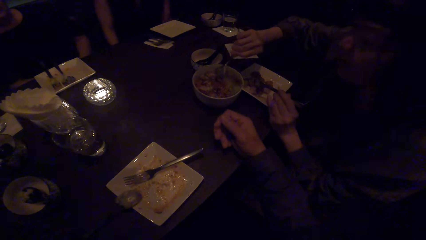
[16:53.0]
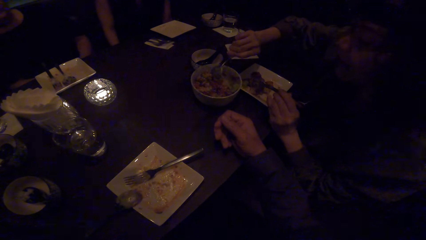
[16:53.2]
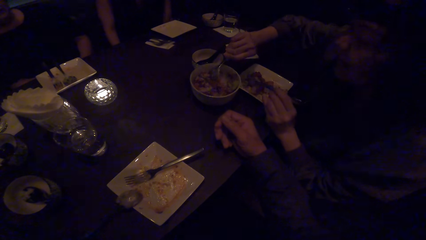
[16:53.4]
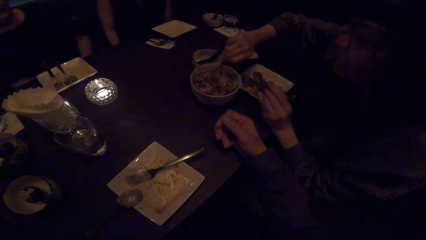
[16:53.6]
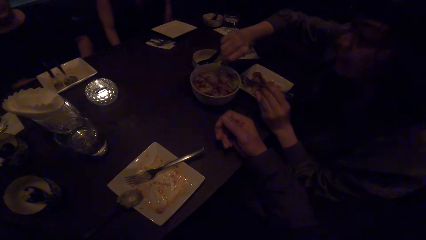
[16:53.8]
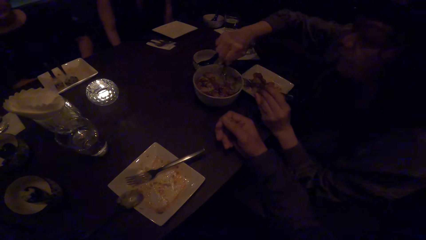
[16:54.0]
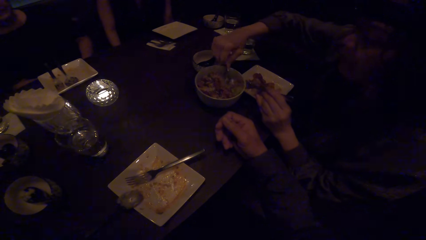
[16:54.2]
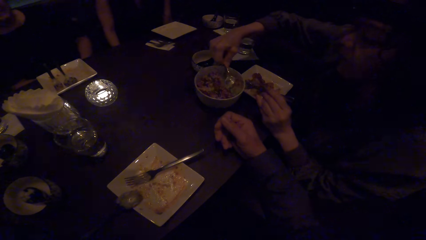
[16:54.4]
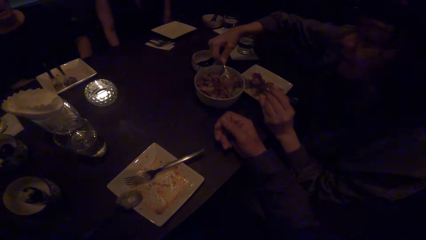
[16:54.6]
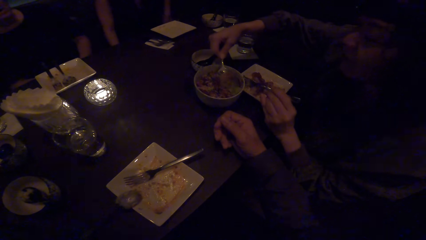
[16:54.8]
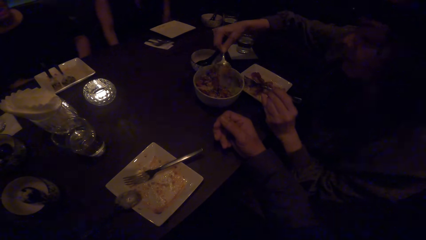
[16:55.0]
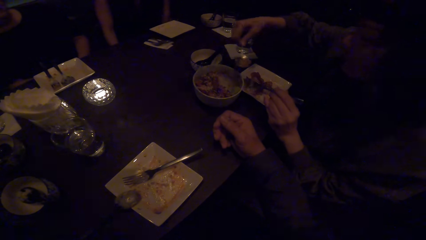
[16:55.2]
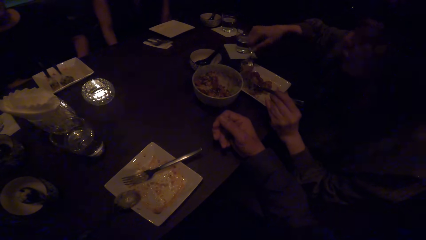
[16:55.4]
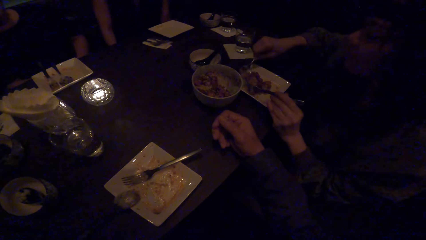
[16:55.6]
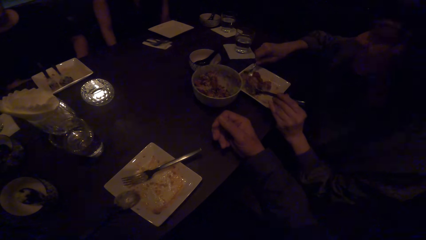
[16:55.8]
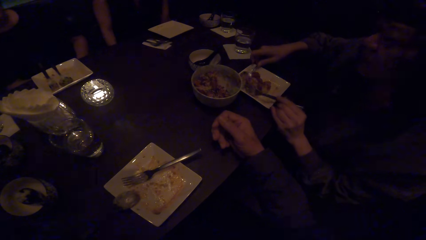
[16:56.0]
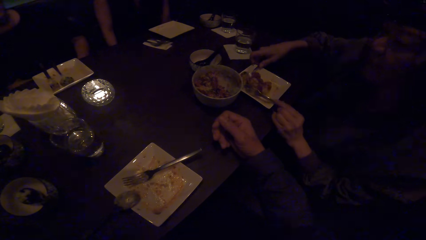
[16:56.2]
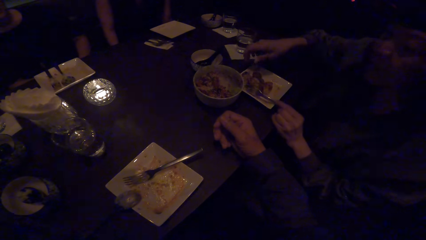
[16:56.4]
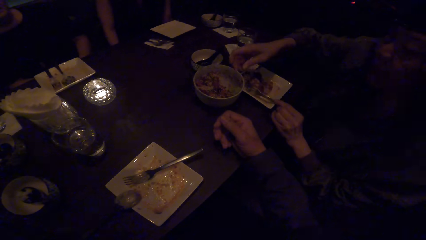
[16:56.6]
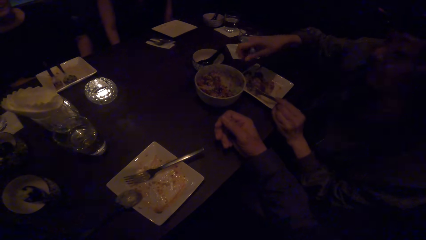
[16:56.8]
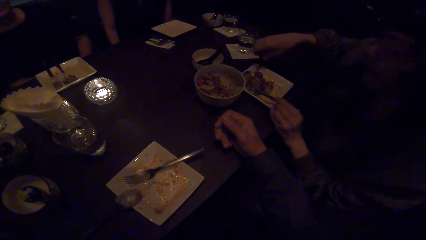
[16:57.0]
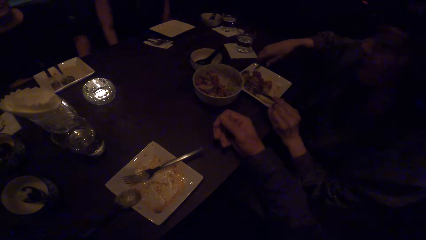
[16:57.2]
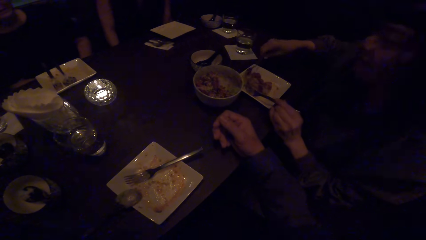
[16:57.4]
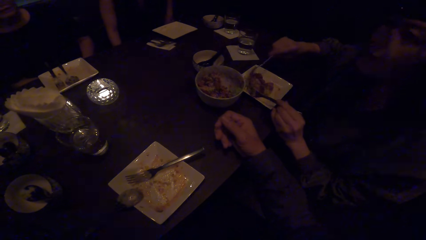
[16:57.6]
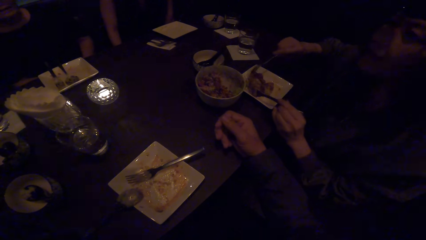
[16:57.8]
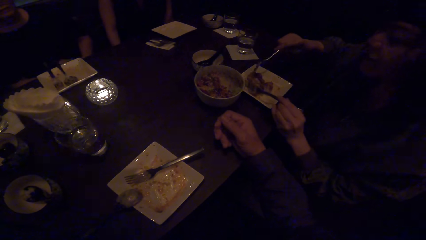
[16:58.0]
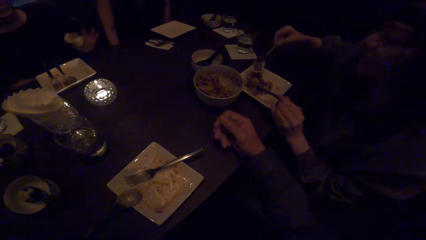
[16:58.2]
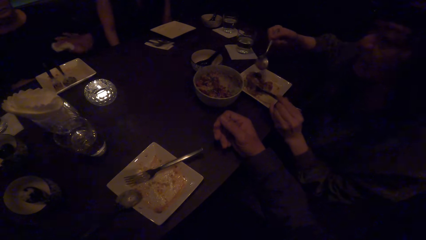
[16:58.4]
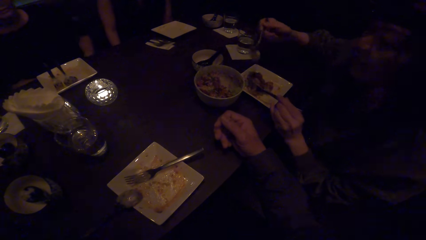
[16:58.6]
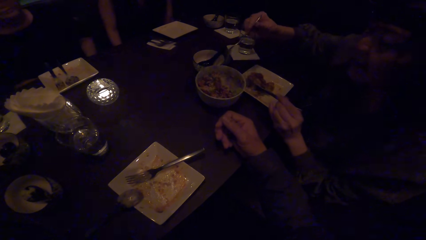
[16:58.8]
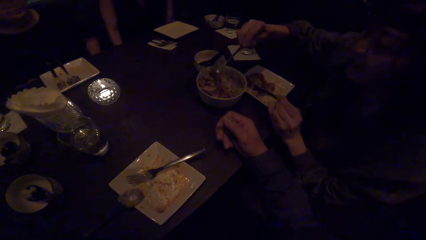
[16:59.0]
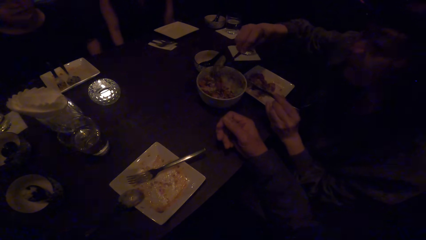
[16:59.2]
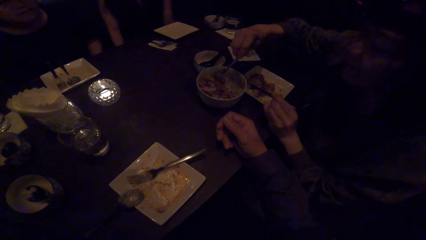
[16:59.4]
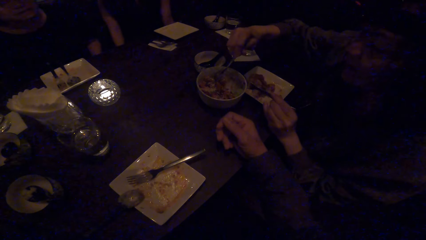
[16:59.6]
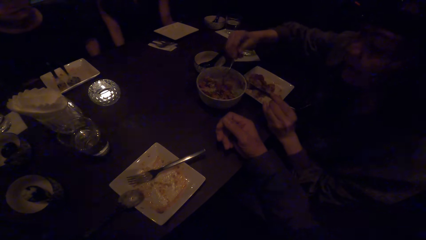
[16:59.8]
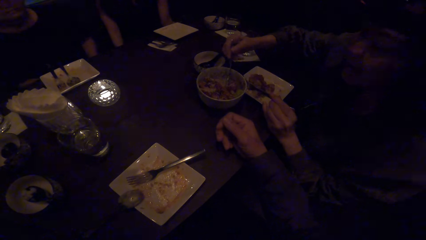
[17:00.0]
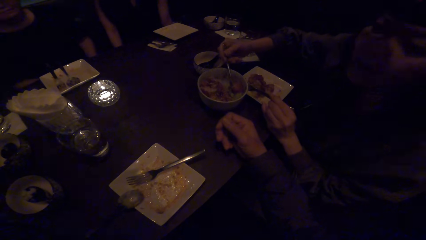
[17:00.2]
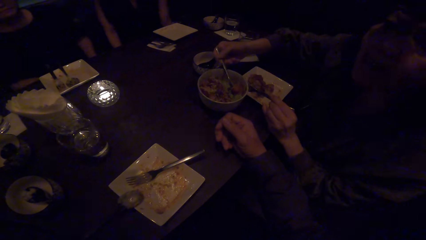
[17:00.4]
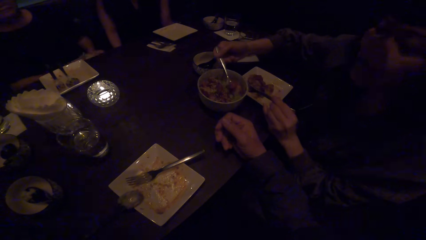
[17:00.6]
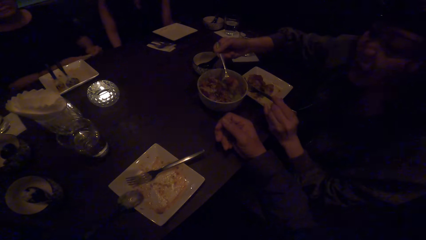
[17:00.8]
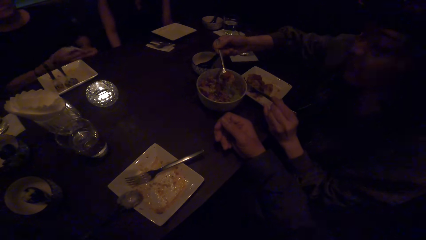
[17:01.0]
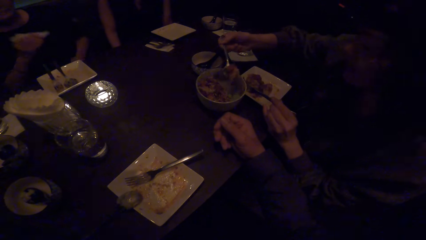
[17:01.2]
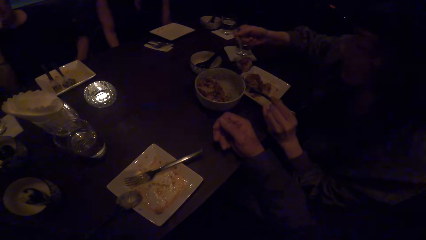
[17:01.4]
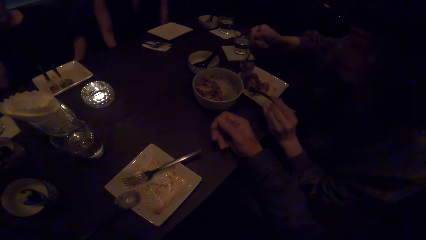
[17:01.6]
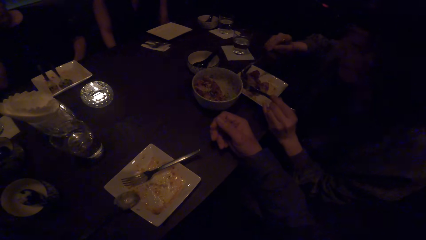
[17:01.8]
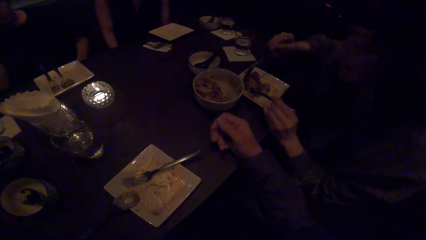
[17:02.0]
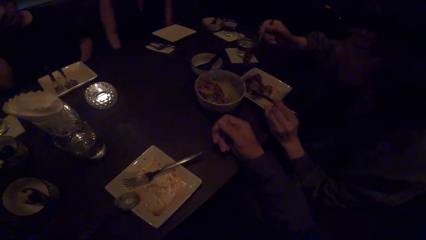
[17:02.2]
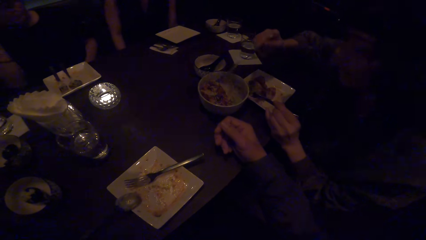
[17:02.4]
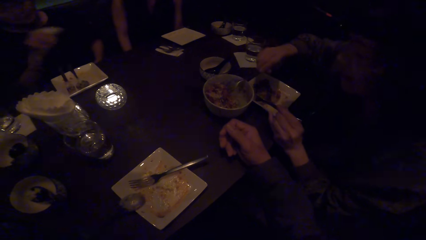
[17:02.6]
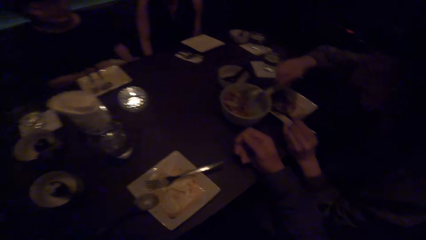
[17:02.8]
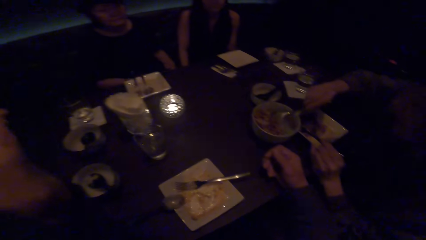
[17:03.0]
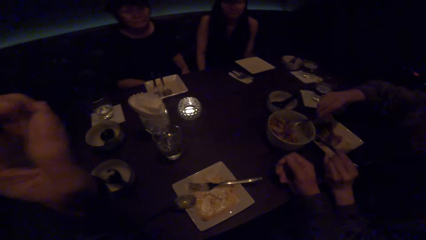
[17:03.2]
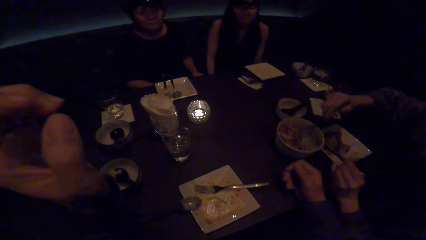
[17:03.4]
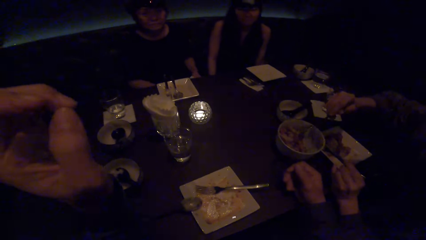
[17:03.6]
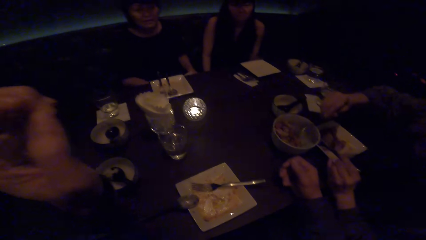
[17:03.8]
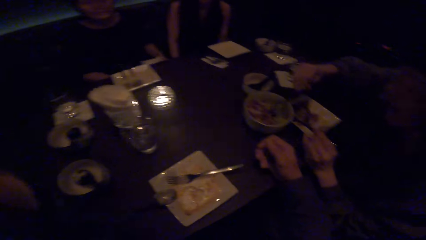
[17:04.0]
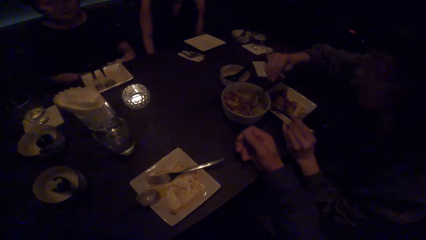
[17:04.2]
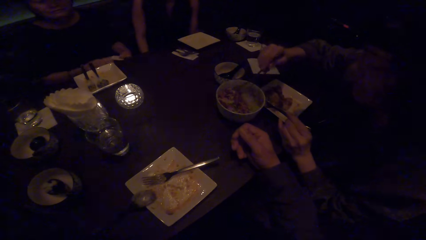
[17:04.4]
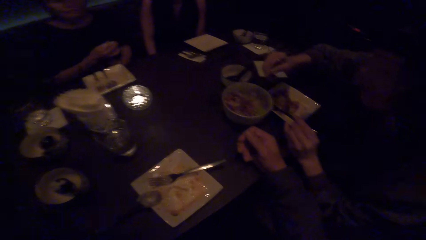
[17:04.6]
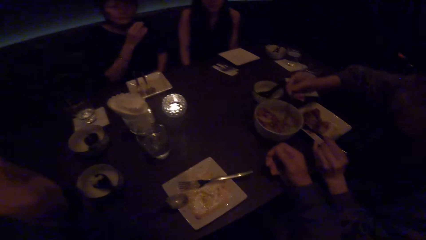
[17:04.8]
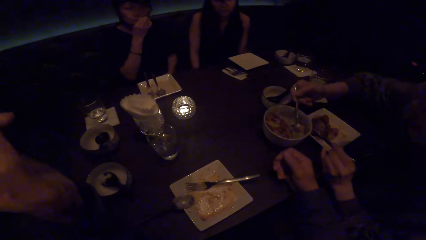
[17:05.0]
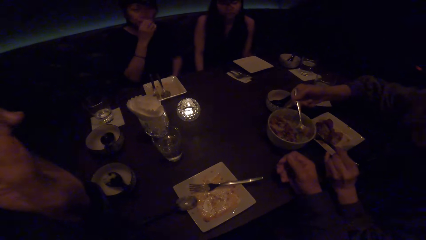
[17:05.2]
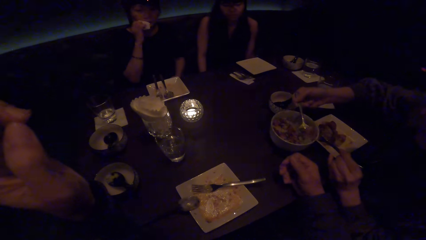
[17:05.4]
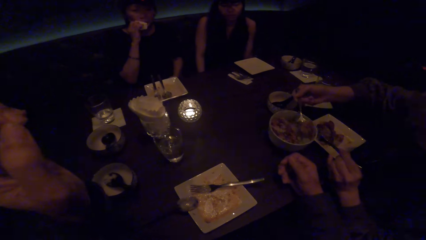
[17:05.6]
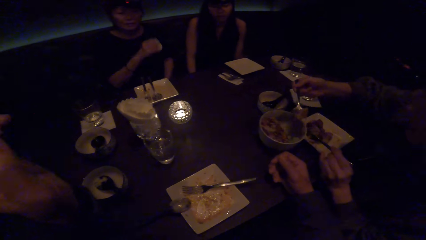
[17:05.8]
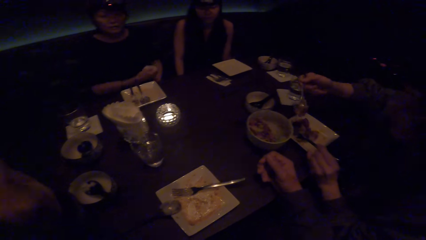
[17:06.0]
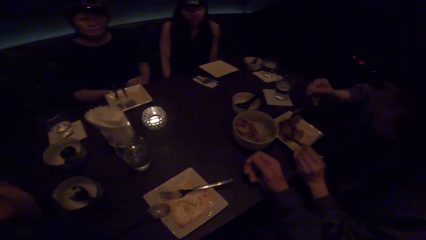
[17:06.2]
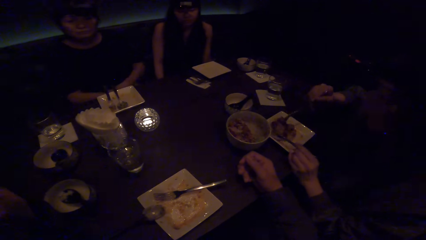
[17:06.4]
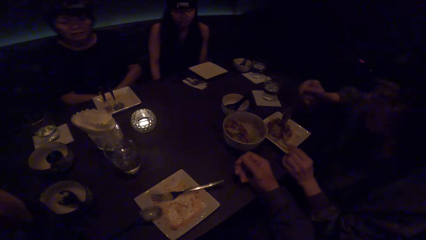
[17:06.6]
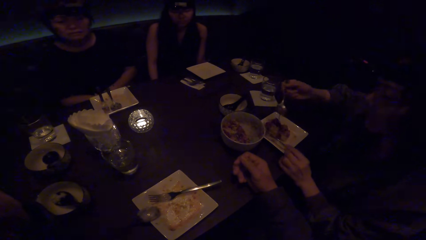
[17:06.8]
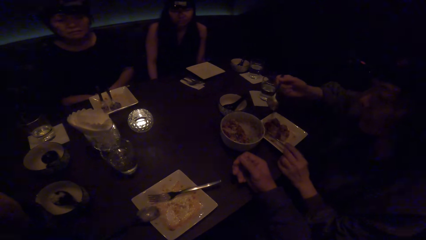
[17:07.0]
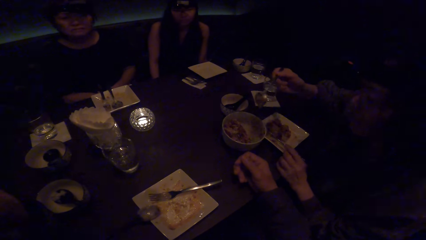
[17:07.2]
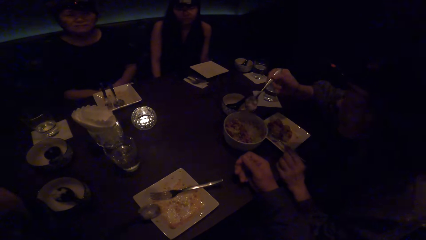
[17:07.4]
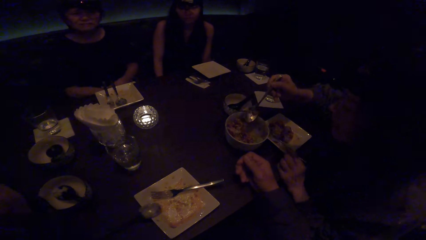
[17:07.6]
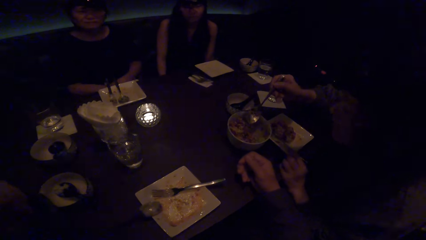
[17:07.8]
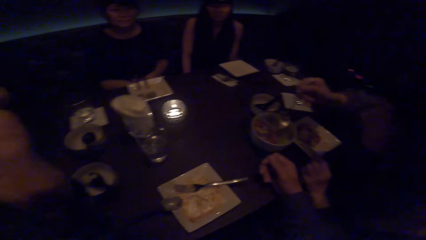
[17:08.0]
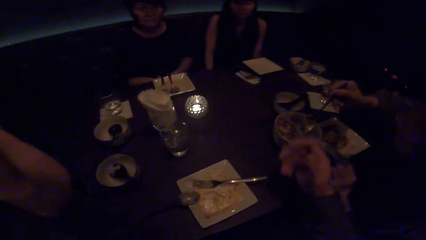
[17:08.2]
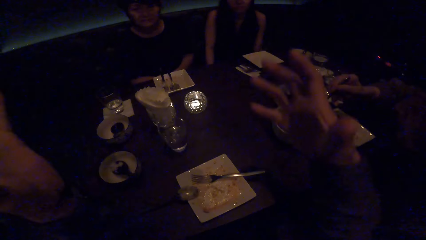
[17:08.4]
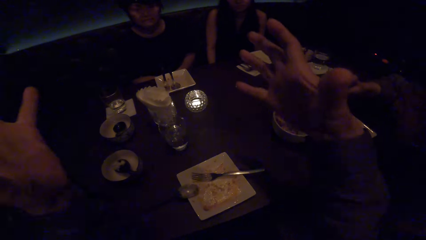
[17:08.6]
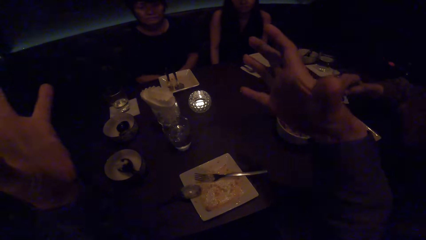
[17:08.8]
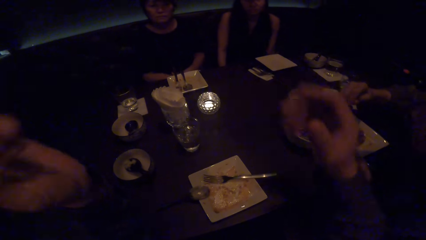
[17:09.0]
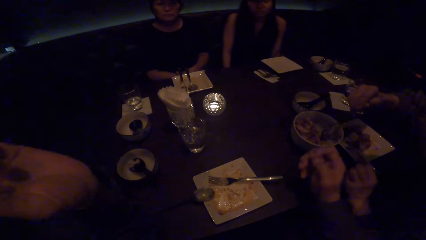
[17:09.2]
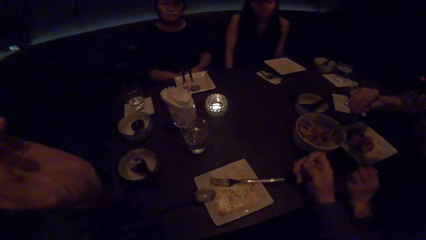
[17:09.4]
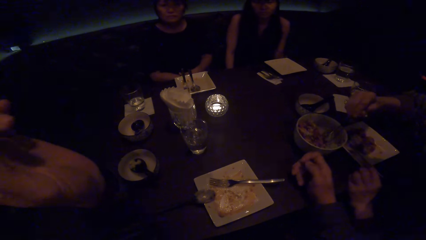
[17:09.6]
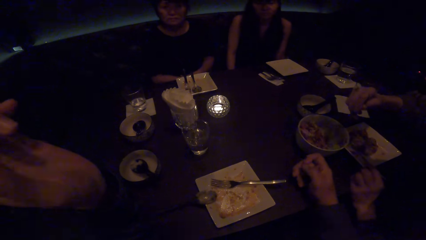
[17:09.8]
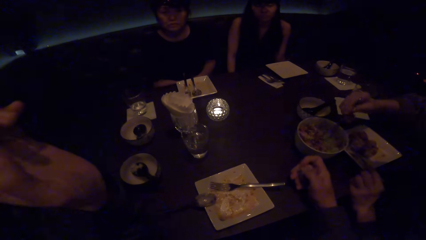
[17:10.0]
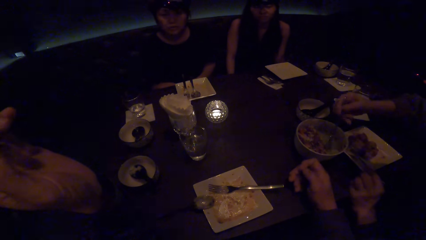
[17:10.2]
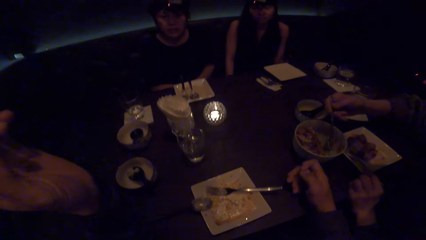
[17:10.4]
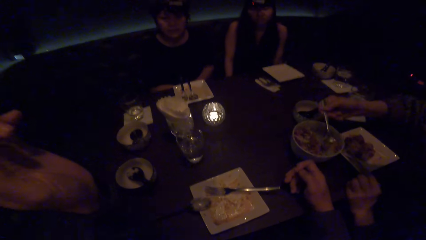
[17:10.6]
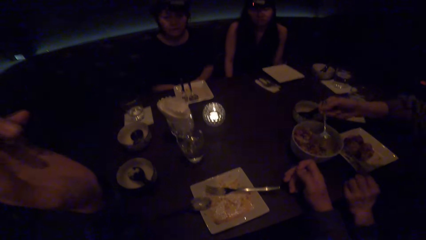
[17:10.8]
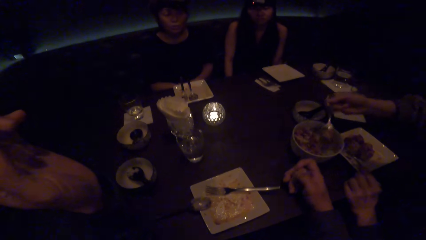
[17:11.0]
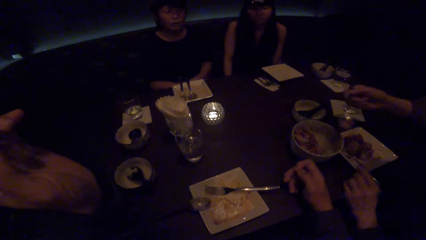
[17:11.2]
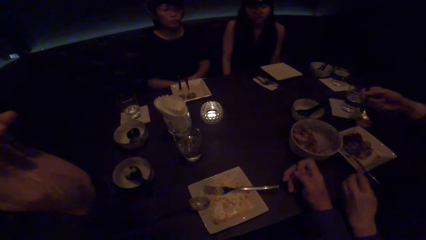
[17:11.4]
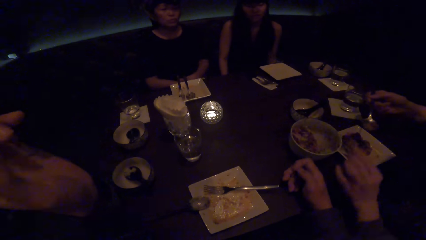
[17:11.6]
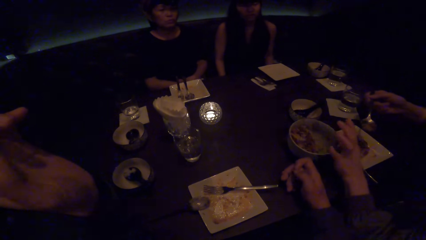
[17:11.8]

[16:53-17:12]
A woman scoops stew. She puts the stew in a plate. She drops the spoon in the plate with her right hand. She puts a fork in the plate. She picks the spoon in the plate with her right hand. She serves the food with the spoon. She scoops the stew. She puts the spoon on the plate. She scoops the stew. The camera wearer converses to the colleagues. He moves his head. He converses to another woman. He demonstrates with both hands. He puts the right hand on the table.
